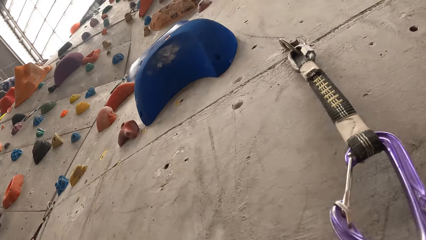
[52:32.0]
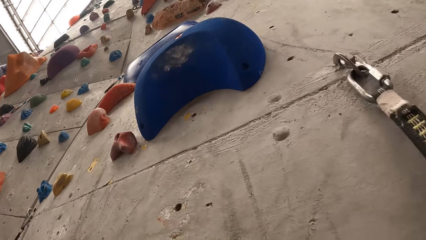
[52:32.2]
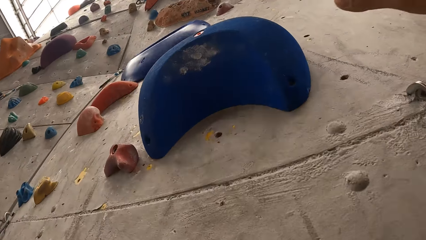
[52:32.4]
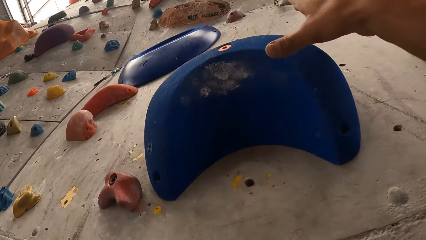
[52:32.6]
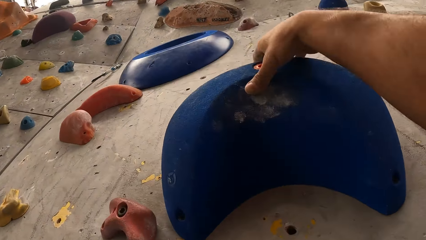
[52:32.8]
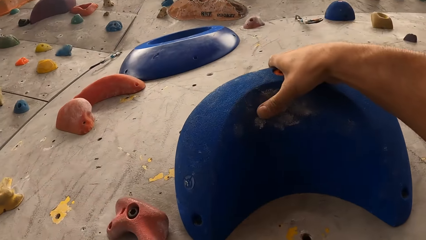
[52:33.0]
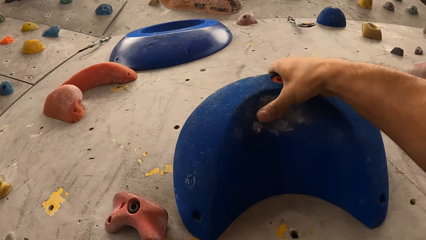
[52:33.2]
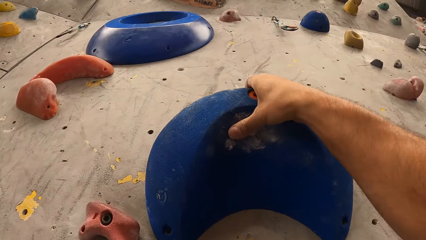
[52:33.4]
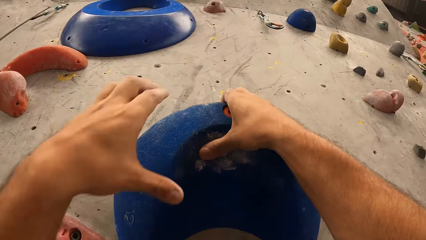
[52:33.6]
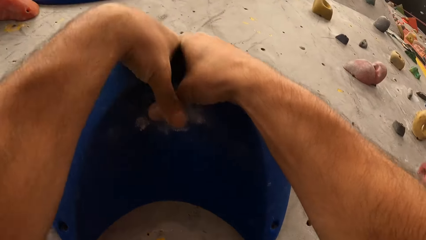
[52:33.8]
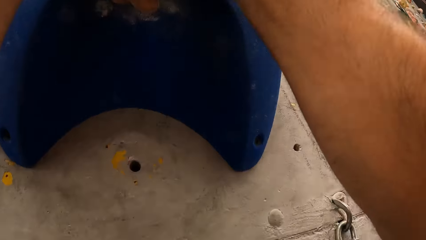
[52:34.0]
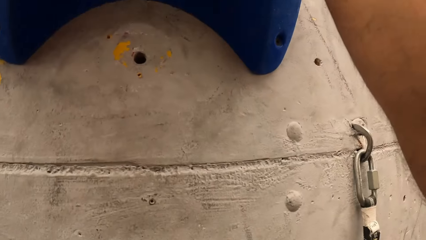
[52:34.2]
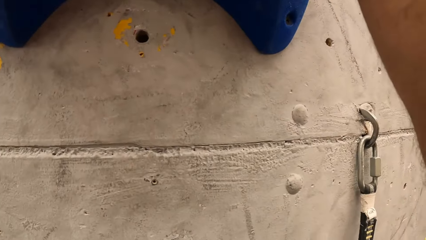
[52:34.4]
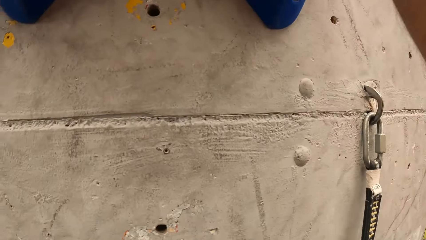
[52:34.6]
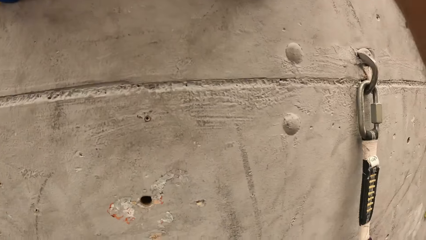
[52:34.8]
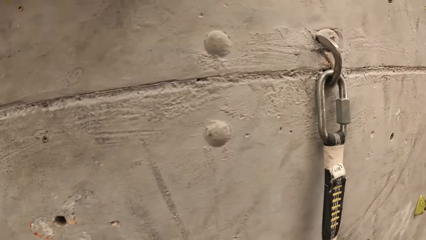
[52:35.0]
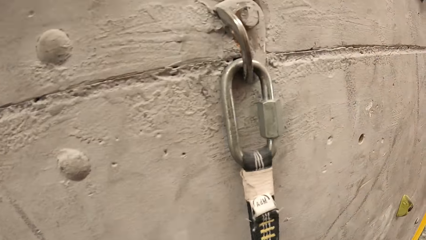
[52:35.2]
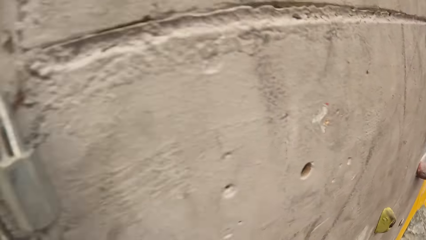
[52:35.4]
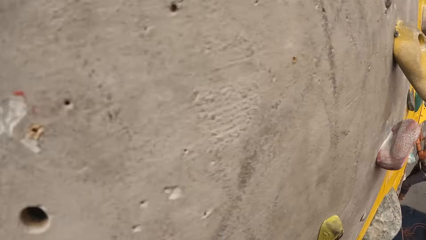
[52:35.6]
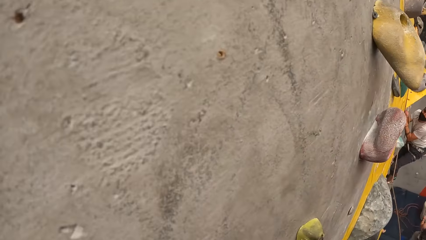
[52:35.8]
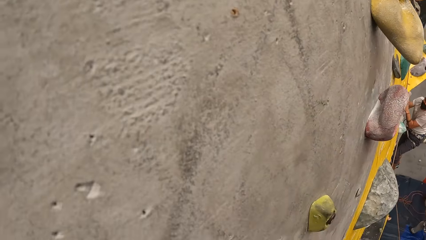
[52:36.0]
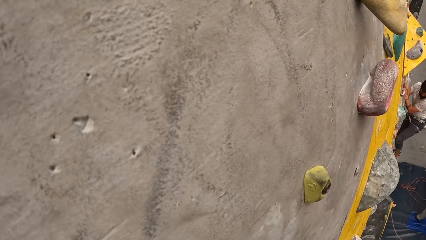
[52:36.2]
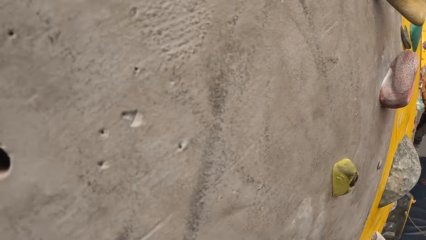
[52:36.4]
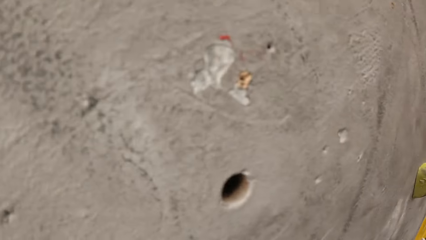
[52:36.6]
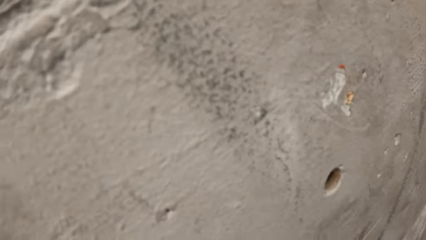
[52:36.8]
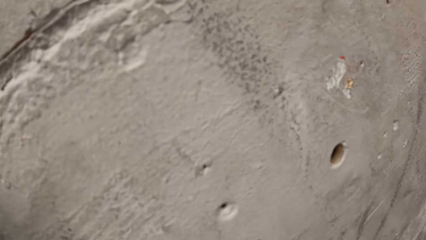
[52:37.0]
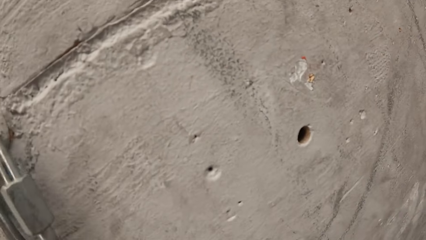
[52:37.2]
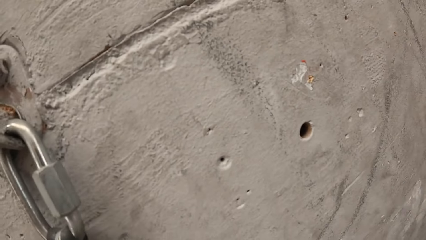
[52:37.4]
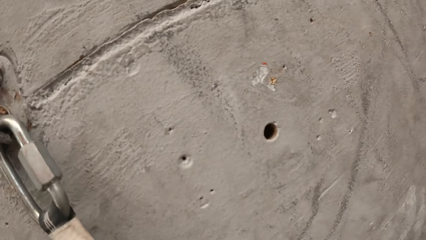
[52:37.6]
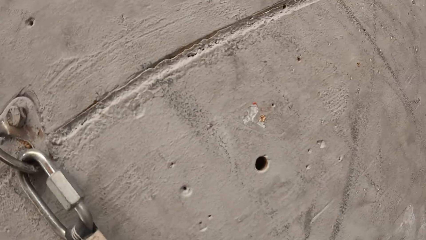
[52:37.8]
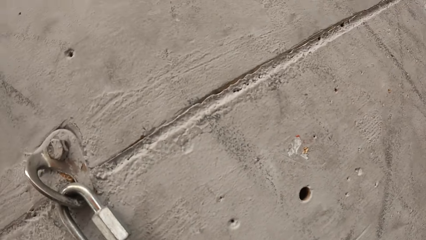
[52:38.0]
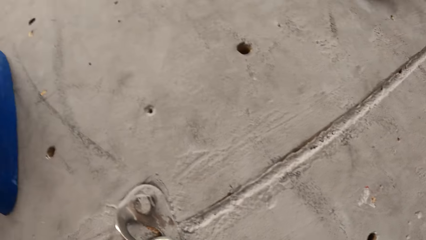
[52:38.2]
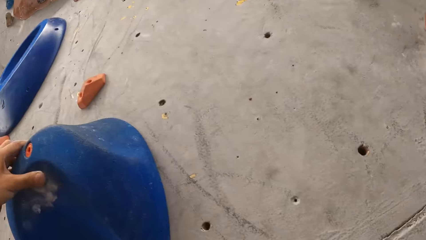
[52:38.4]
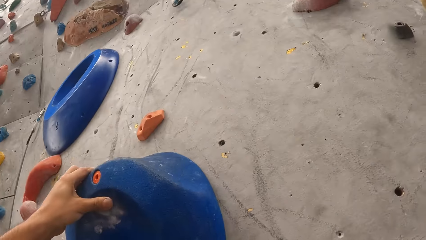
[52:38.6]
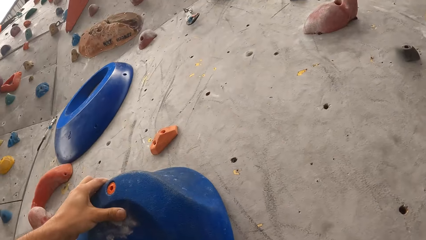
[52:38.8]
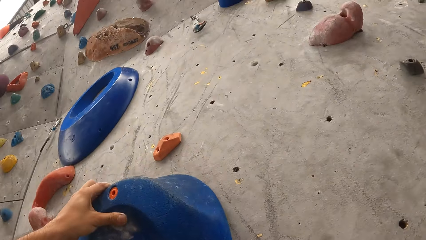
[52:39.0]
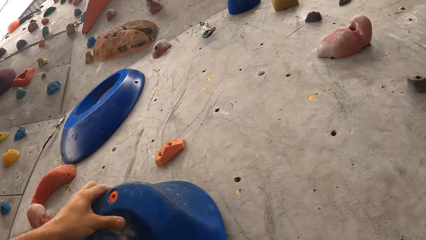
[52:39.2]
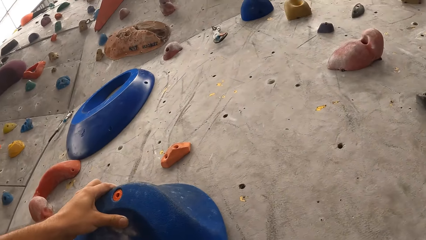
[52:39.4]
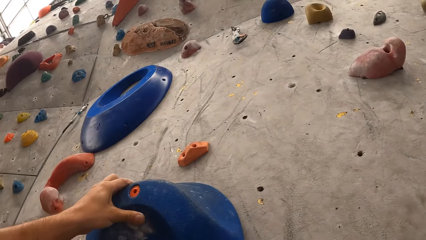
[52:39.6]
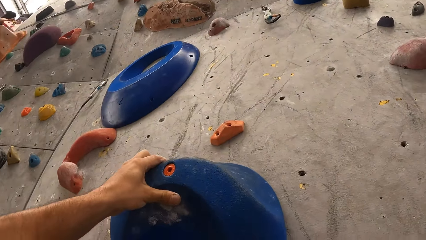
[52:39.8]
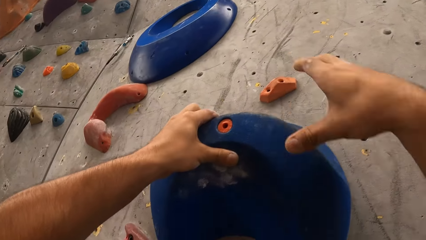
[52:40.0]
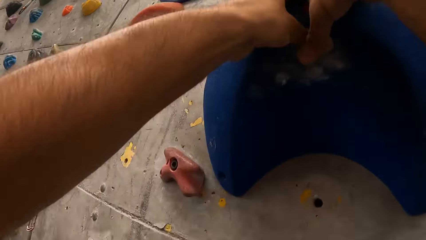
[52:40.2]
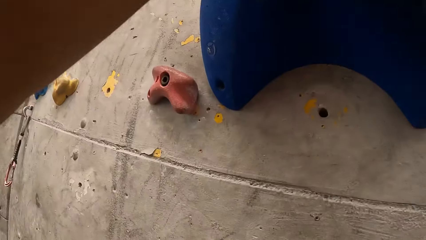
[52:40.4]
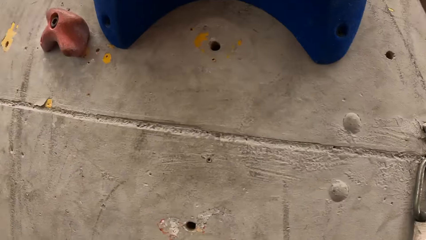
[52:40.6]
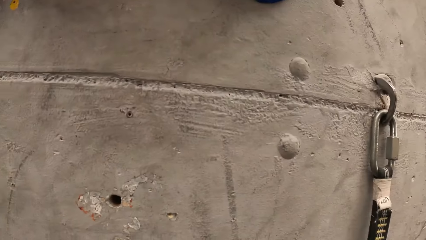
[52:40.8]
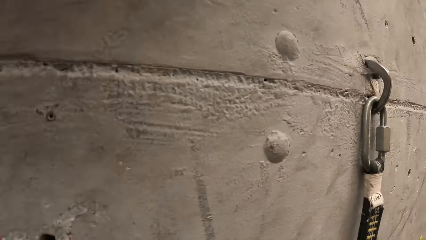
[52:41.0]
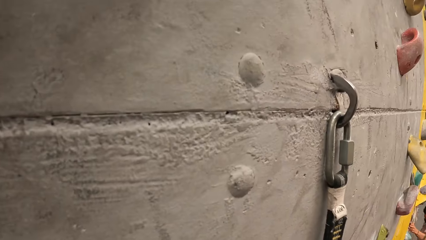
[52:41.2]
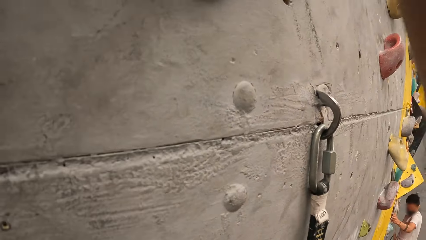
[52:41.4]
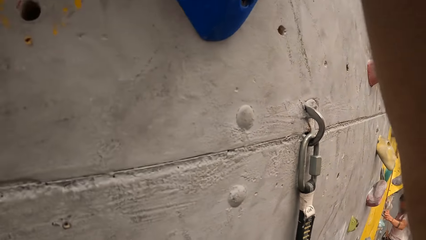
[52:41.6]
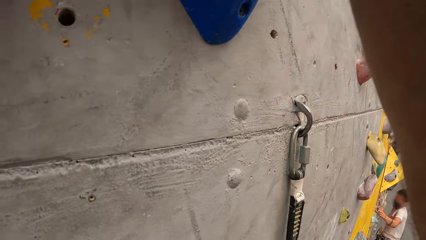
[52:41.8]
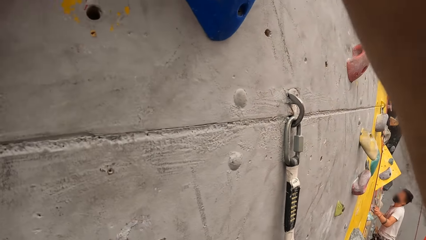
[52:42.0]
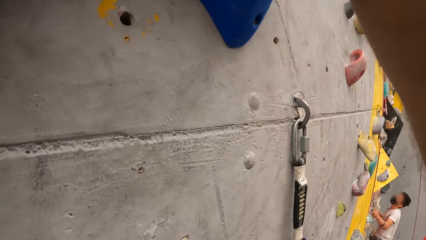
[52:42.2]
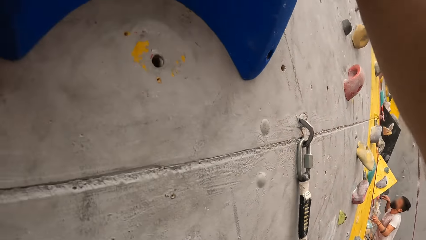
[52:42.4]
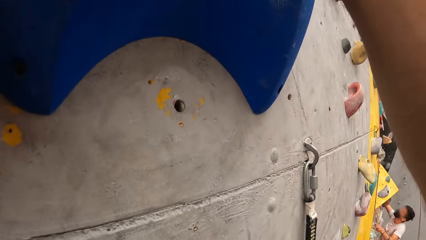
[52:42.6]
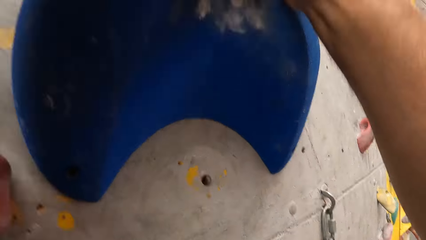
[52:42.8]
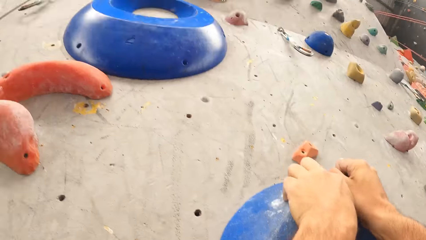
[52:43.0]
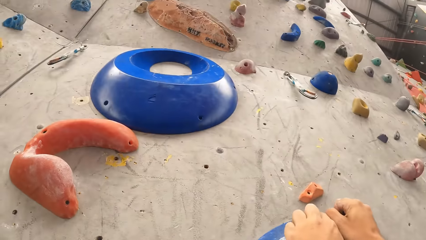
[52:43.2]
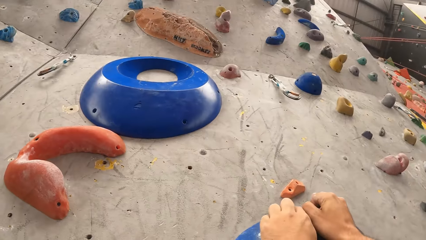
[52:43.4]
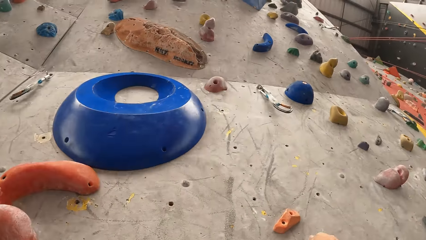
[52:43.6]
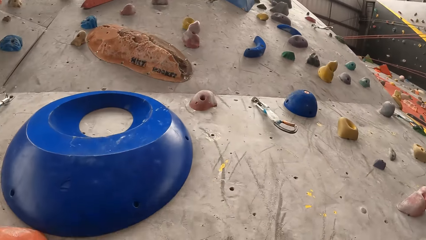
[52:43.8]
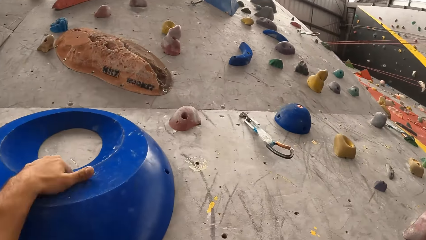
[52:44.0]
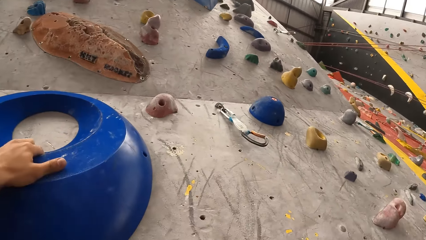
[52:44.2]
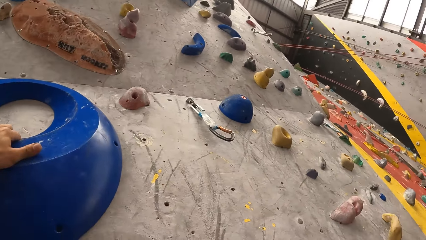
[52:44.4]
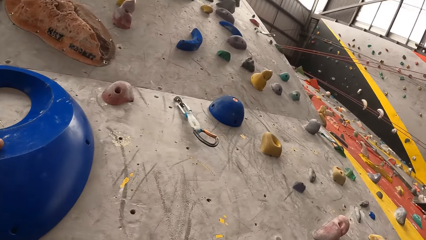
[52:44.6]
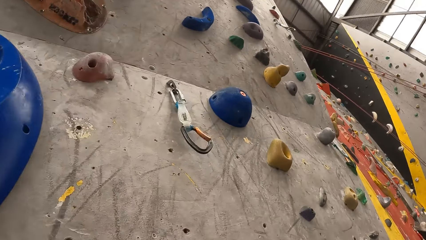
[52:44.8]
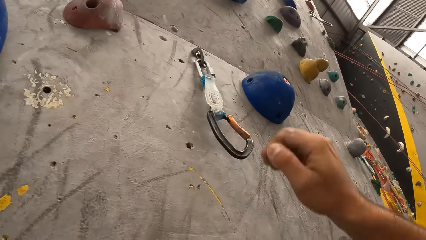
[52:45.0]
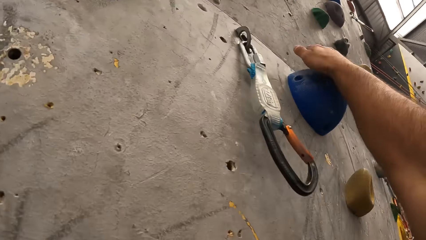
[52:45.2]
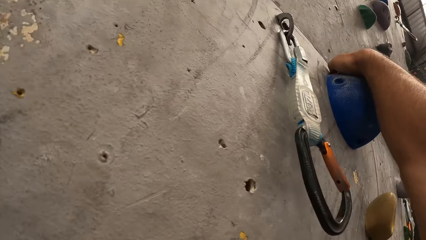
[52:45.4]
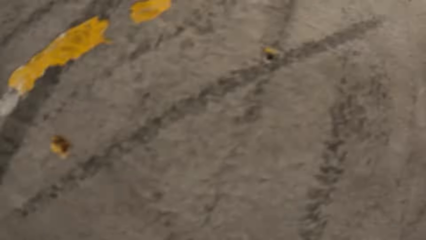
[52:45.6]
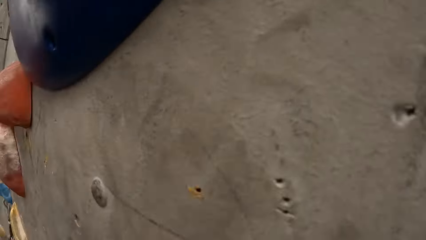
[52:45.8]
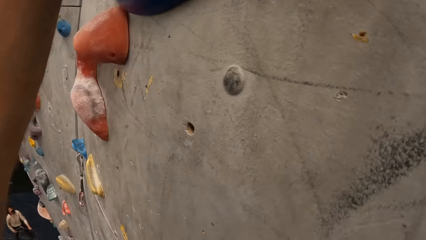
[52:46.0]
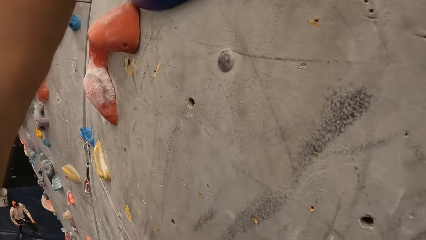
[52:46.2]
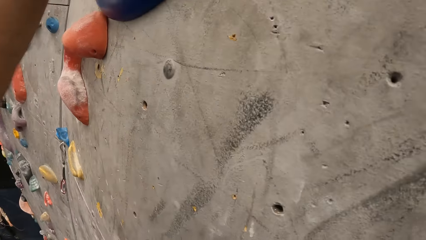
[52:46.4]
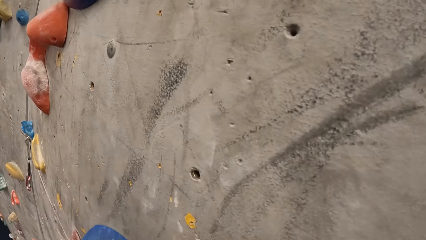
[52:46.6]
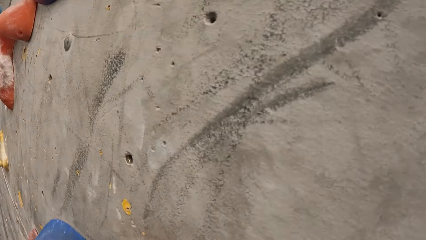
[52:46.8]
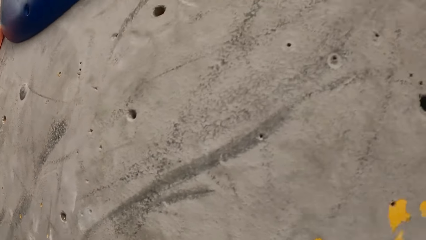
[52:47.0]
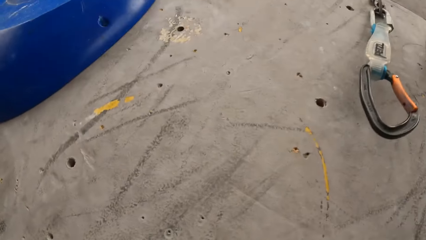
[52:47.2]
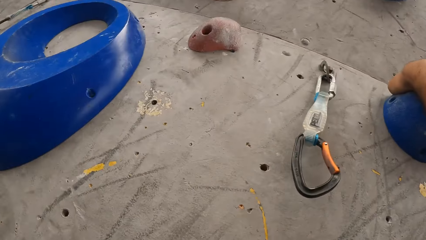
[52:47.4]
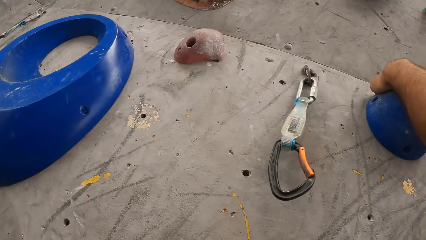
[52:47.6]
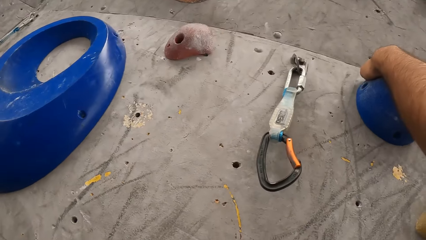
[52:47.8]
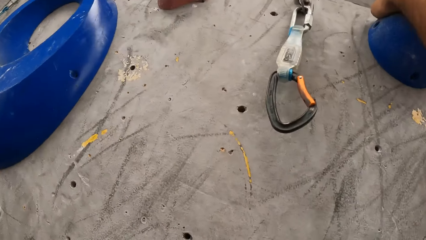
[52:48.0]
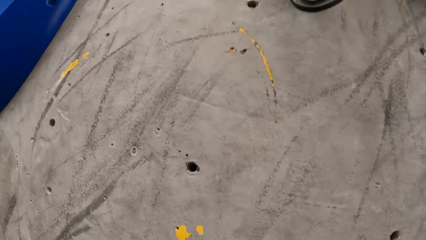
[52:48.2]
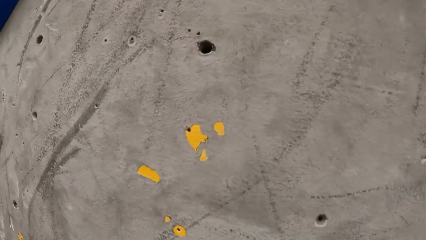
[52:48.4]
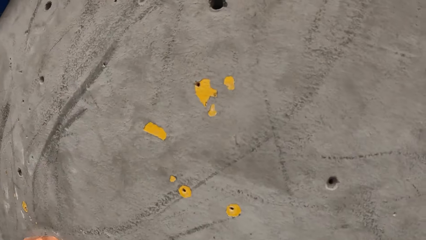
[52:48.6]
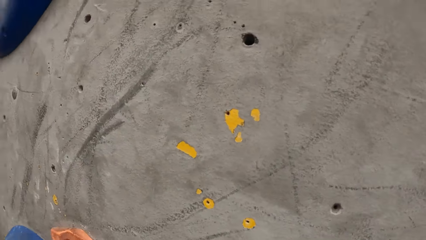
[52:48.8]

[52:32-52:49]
The camera wearer touches a climbing bouldering wall with the right hand. They touch the climbing bouldering wall with the left hand. They touch the climbing bouldering wall with the right hand.
